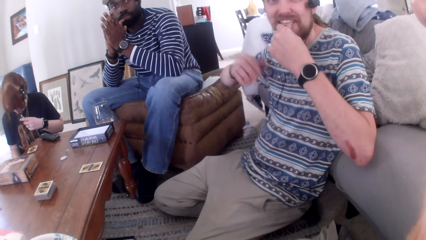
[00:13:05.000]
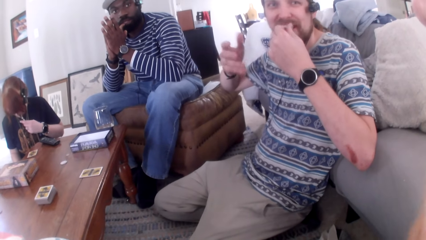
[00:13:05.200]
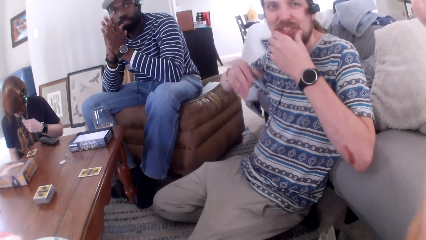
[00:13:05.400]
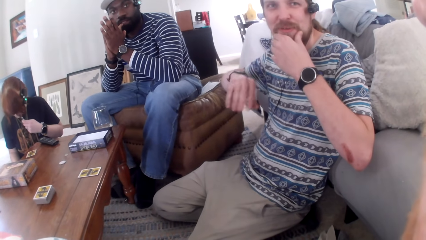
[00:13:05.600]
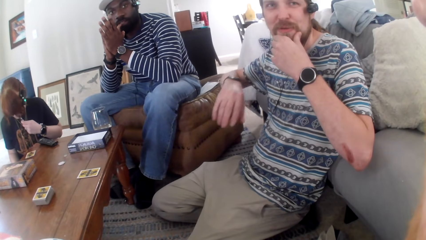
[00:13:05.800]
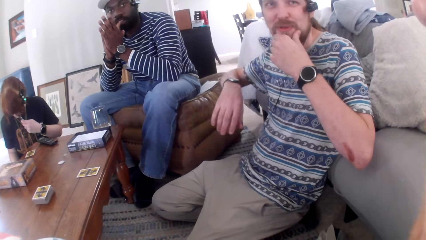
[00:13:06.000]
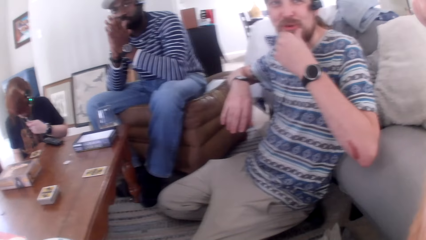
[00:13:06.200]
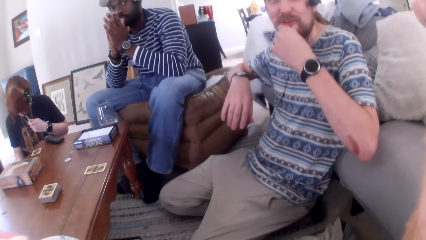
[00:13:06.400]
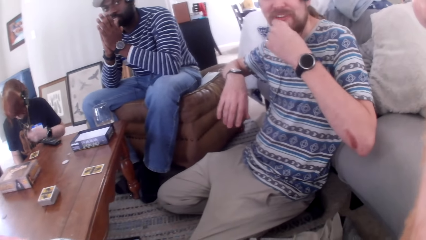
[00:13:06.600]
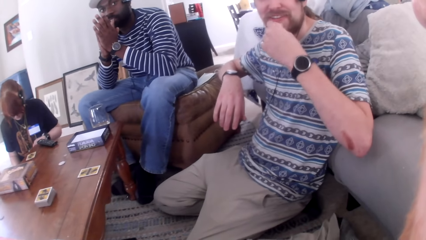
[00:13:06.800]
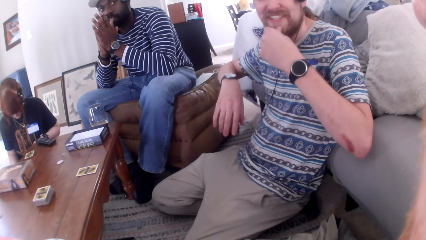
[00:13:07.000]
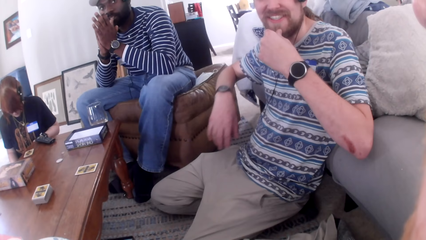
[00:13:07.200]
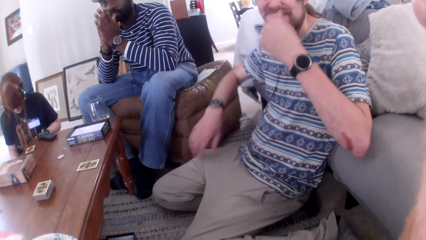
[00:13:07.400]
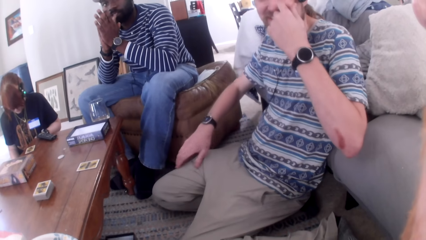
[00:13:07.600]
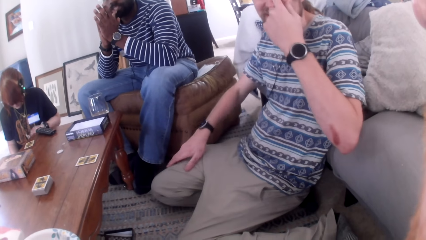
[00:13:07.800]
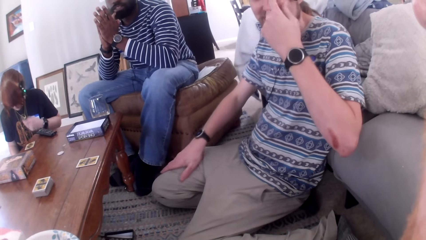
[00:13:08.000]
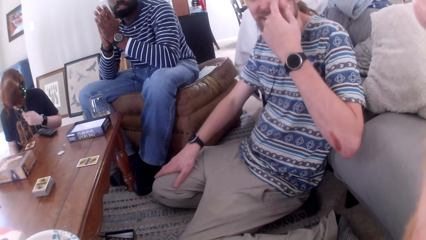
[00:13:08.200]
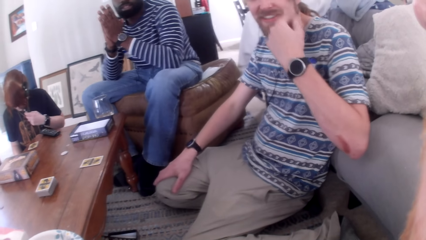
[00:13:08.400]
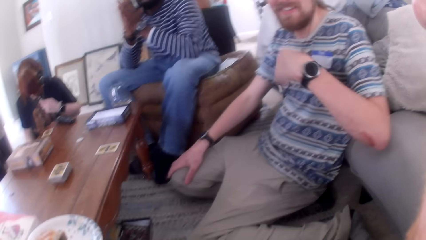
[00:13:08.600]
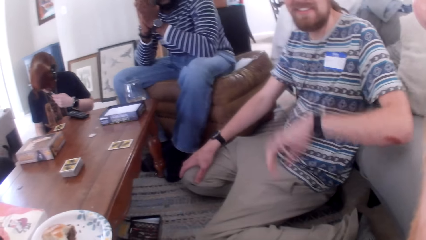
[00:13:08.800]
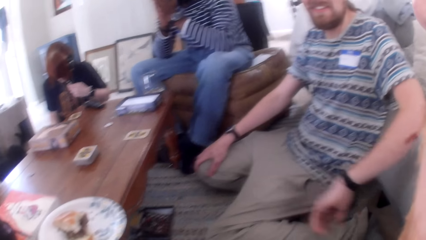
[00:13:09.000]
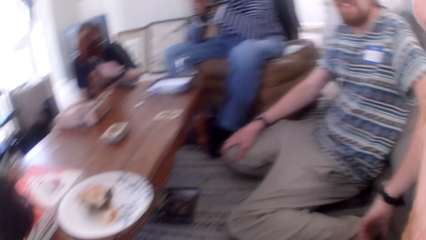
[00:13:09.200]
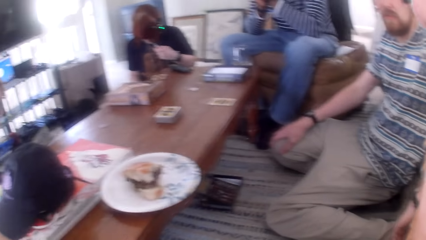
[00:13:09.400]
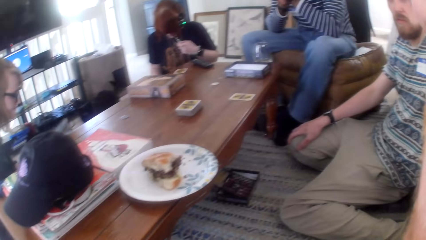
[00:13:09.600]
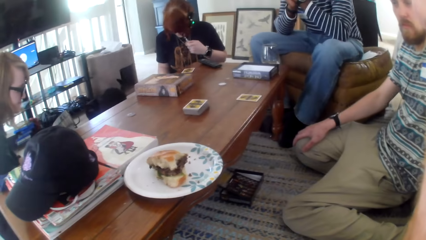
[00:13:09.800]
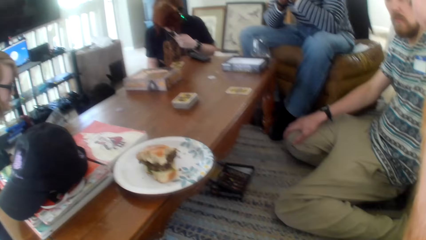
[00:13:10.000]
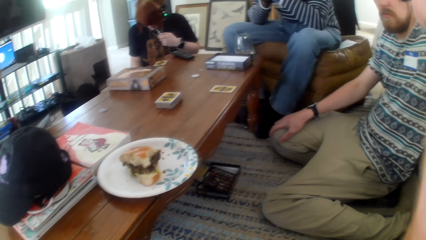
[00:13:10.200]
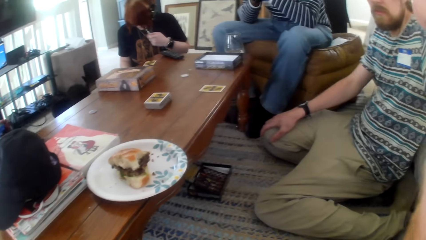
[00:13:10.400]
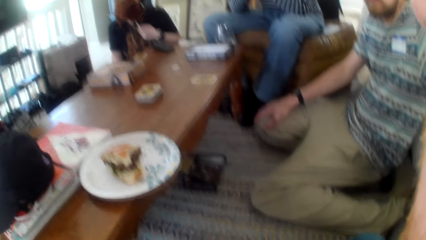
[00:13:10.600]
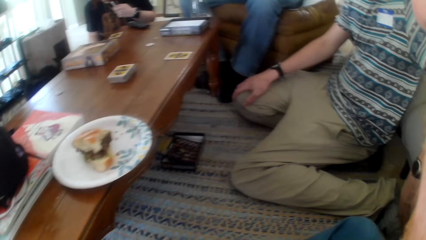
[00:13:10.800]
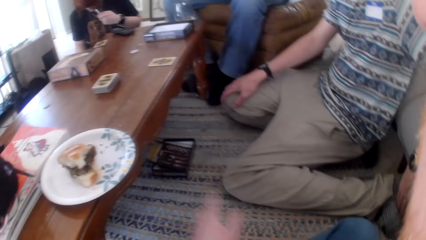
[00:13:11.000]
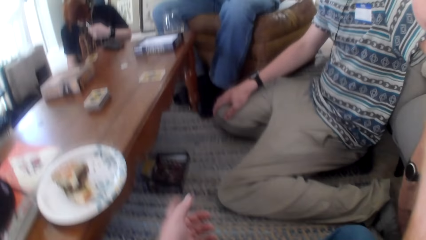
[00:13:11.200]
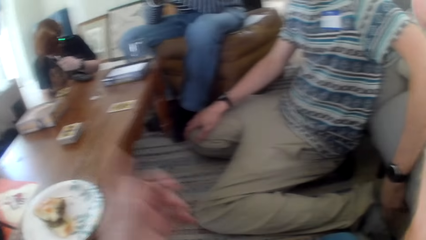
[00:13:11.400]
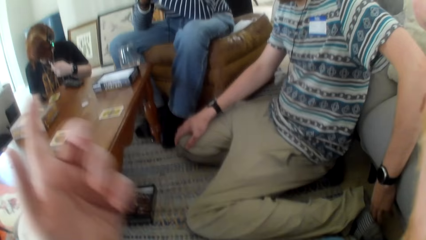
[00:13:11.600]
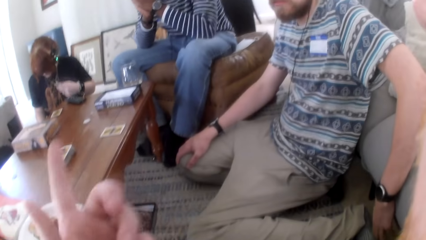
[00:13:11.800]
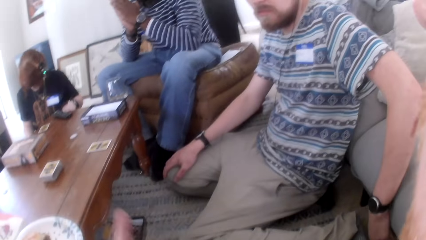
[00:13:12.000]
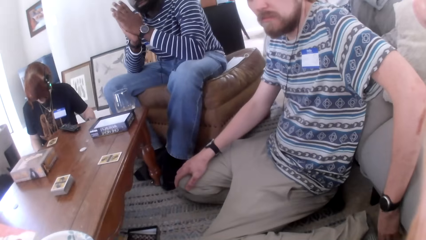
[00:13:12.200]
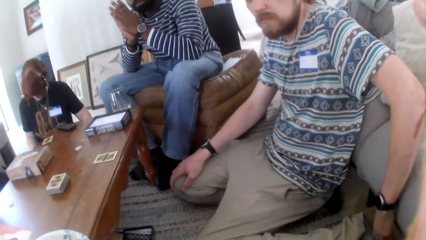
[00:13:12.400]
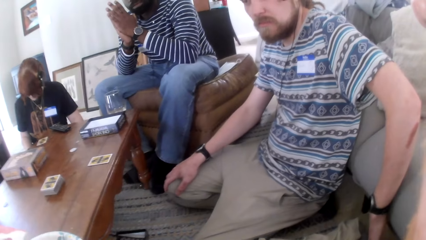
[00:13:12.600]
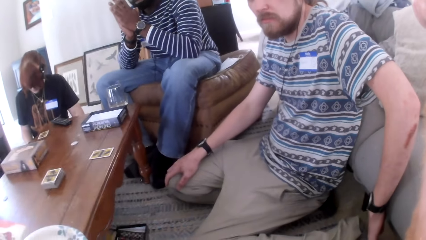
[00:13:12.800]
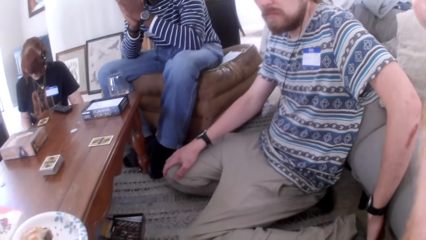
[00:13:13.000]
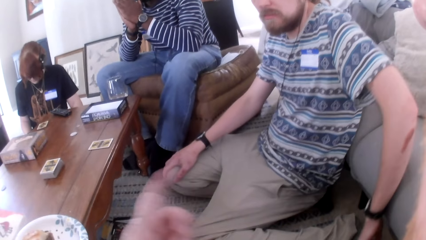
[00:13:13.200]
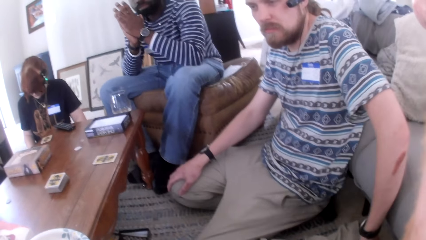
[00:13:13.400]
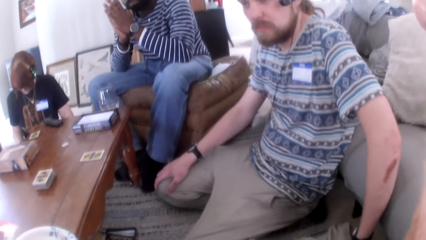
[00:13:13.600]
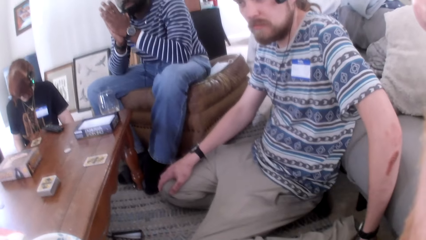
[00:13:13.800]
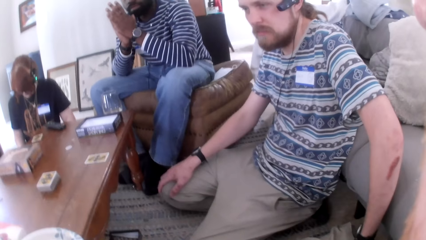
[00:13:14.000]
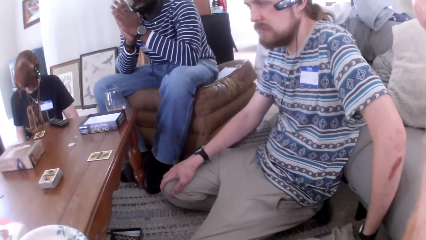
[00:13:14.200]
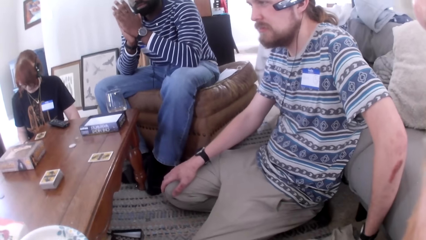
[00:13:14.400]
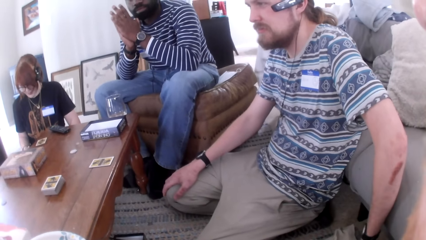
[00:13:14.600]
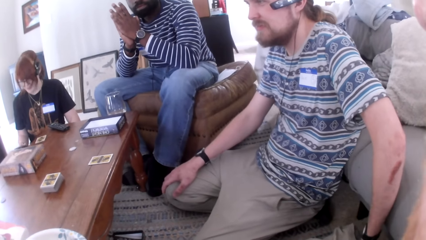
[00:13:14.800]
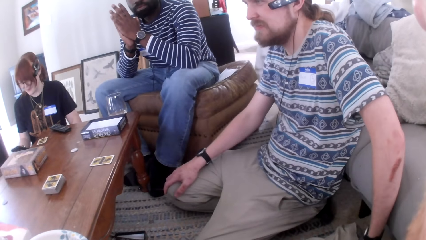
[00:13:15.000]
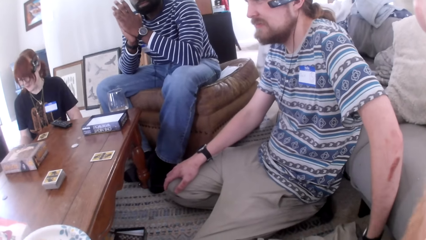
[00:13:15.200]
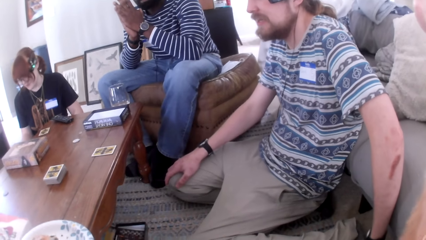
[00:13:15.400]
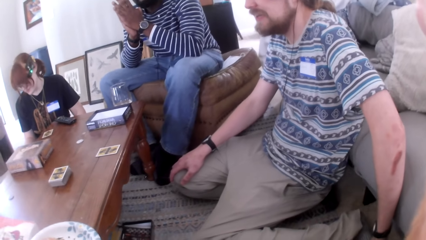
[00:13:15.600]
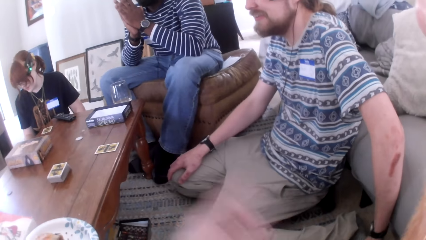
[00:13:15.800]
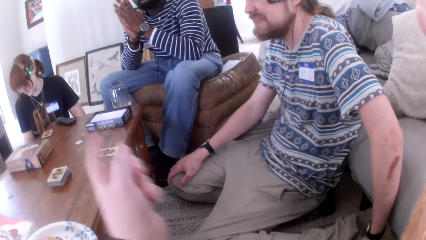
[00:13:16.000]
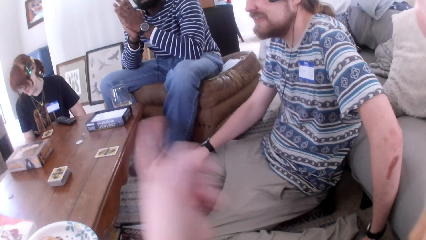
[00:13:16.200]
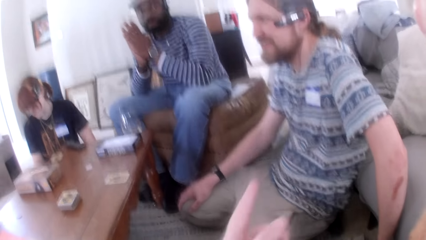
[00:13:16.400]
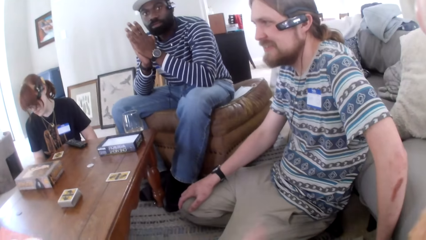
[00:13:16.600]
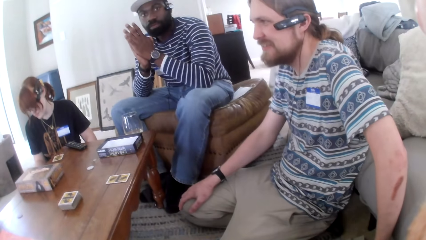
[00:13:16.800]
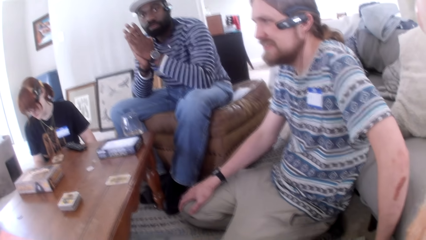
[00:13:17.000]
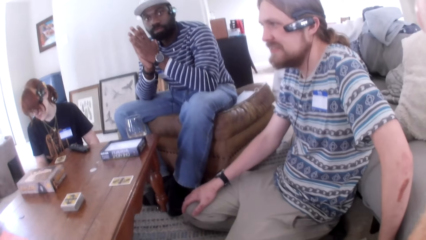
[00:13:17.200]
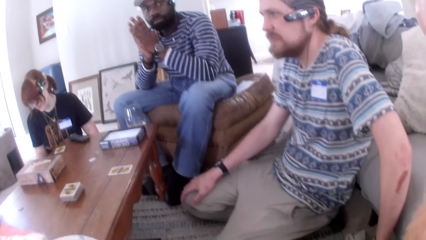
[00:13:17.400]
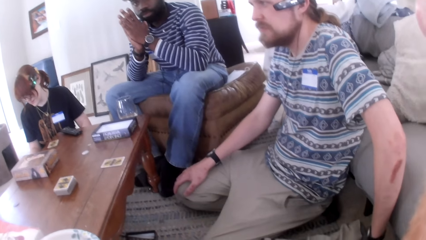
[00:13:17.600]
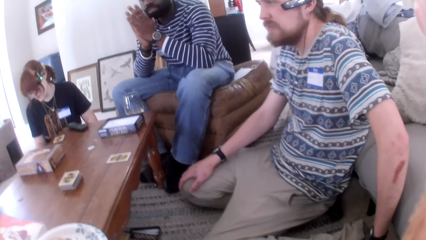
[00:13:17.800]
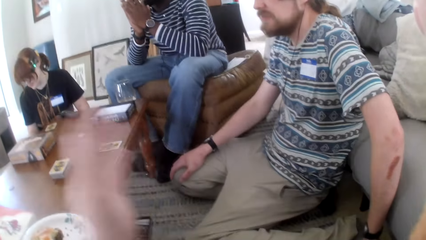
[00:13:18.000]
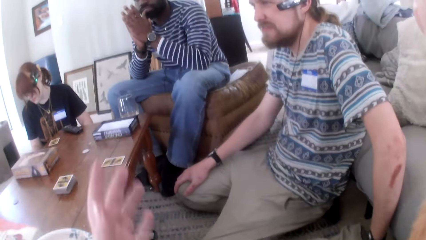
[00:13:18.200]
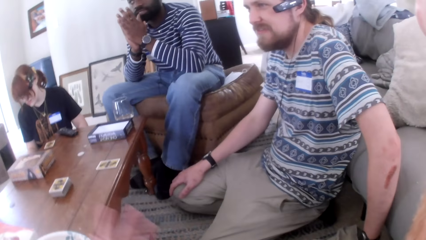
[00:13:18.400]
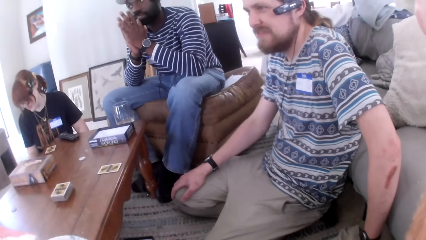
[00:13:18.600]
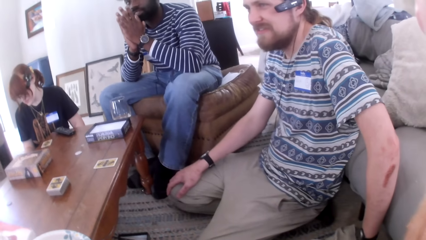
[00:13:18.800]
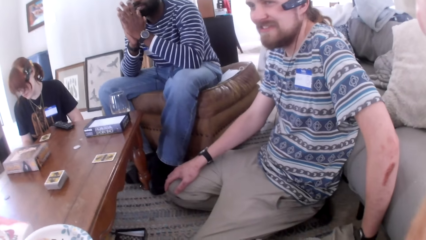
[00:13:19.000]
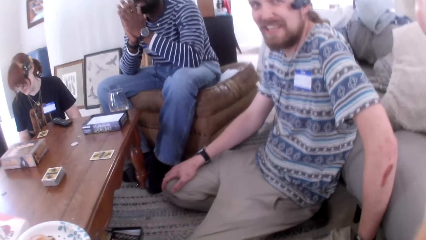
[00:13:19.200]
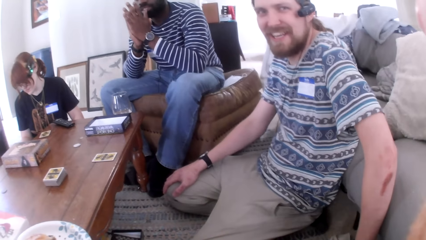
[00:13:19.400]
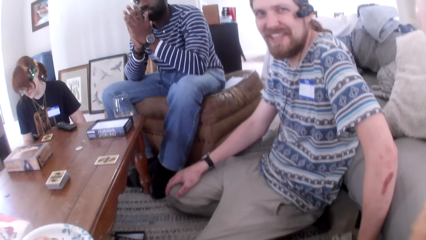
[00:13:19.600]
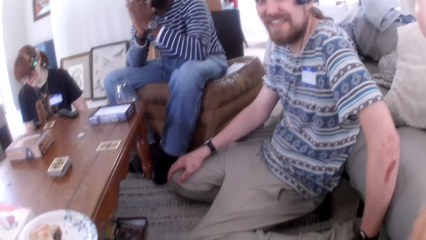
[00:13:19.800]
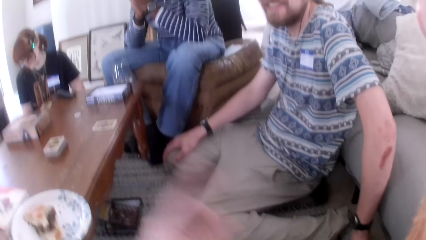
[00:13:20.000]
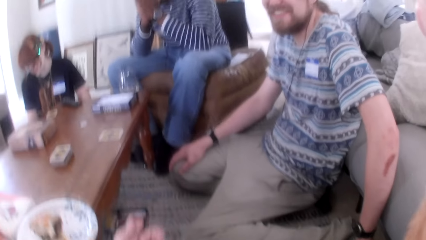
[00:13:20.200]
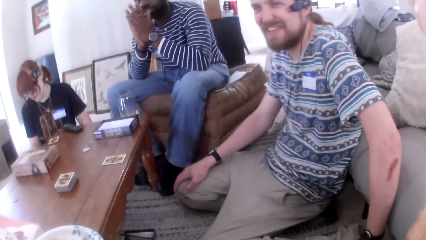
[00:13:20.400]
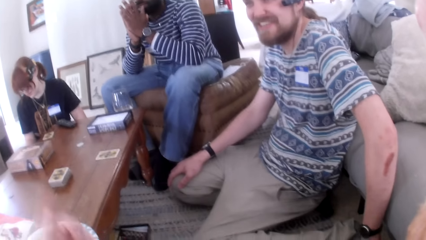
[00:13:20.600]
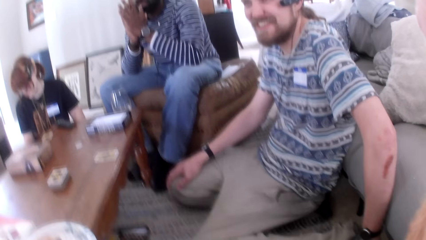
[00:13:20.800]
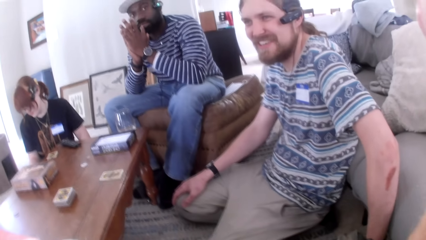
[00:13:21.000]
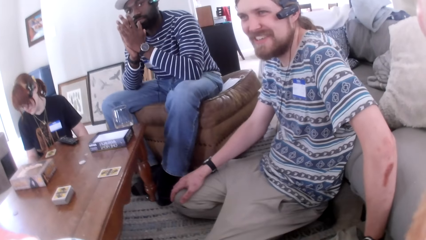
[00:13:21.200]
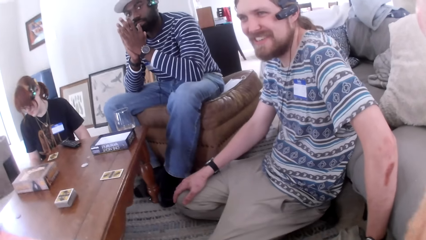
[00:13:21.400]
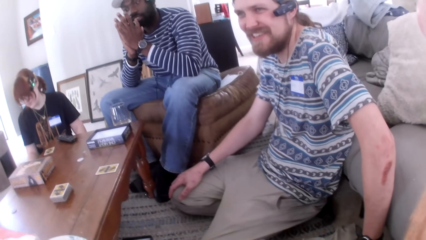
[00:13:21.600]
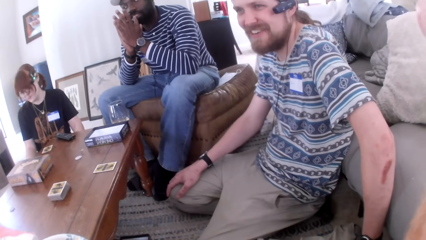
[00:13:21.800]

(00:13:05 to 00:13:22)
A man talks. The camera wearer talks. The man talks, moves his hand, and talks. The camera wearer talks, moves a hand, talks, moves a hand, talks, and moves a hand.
